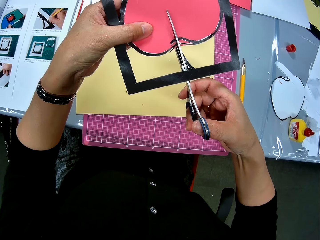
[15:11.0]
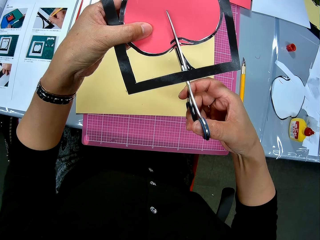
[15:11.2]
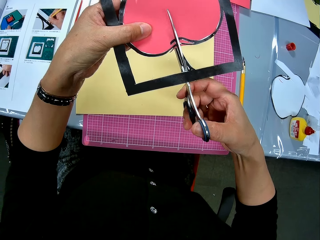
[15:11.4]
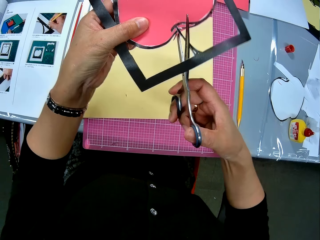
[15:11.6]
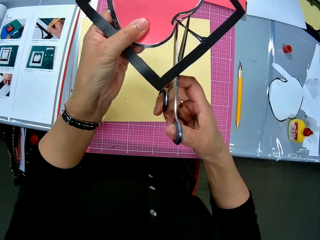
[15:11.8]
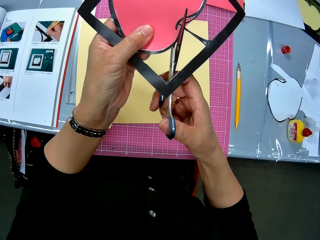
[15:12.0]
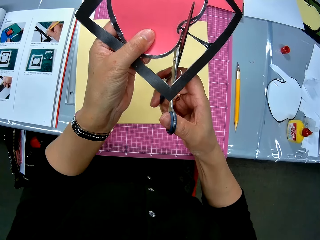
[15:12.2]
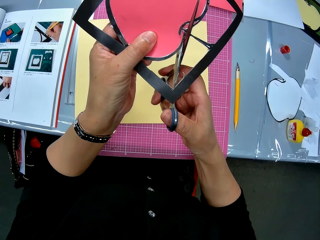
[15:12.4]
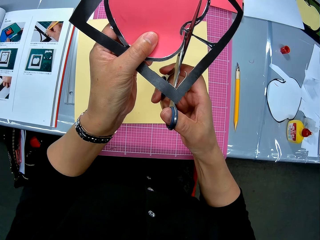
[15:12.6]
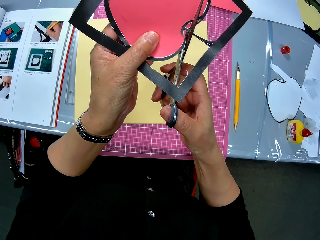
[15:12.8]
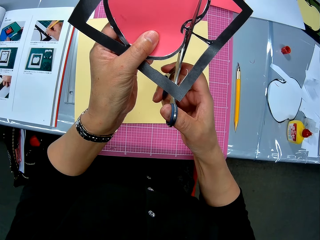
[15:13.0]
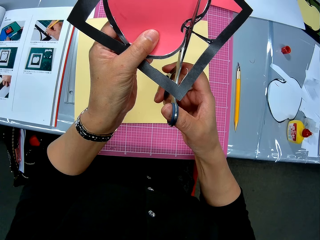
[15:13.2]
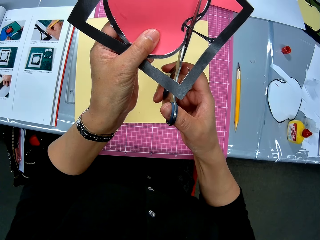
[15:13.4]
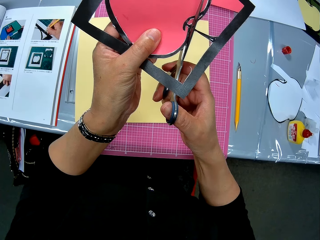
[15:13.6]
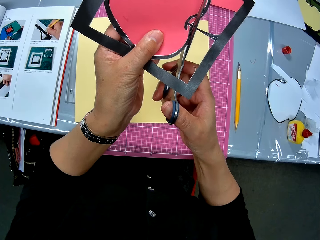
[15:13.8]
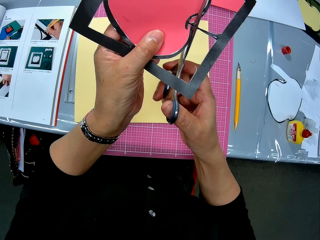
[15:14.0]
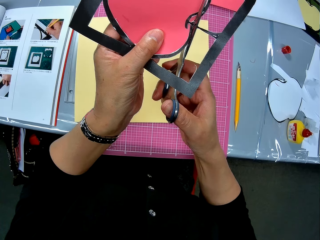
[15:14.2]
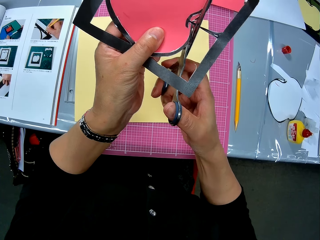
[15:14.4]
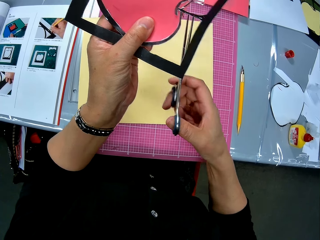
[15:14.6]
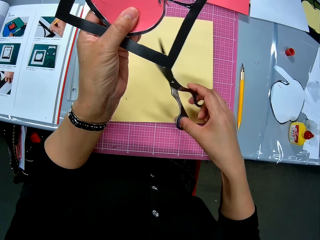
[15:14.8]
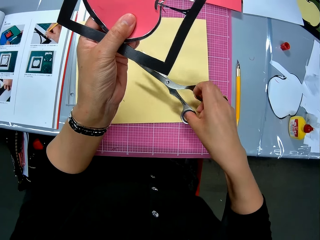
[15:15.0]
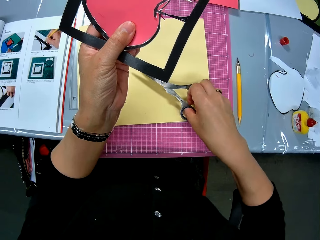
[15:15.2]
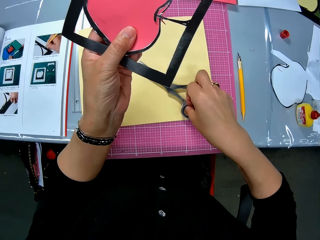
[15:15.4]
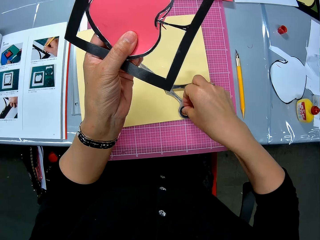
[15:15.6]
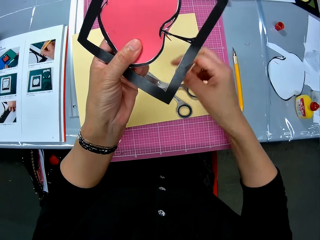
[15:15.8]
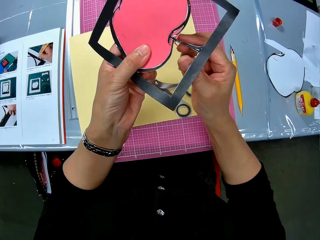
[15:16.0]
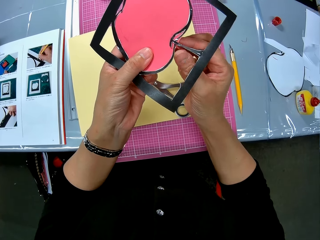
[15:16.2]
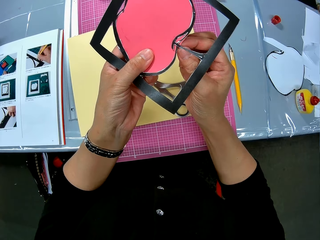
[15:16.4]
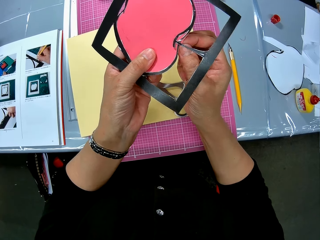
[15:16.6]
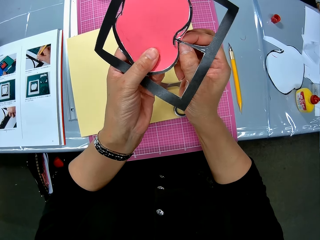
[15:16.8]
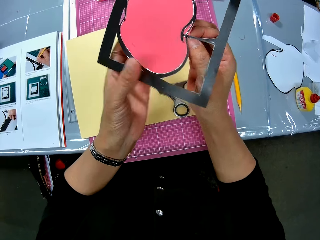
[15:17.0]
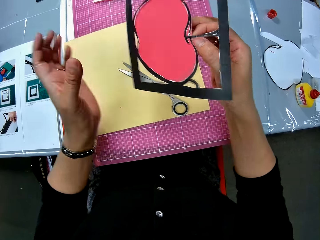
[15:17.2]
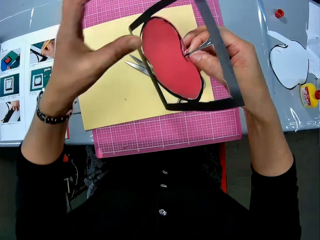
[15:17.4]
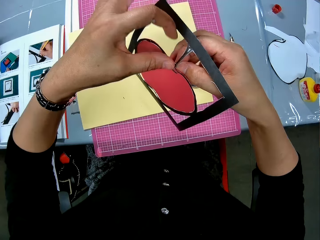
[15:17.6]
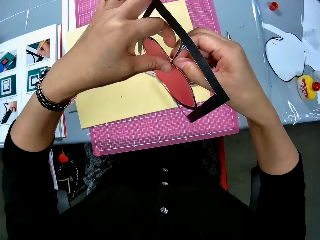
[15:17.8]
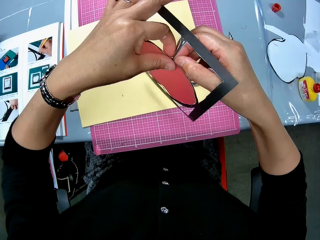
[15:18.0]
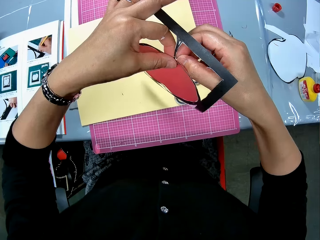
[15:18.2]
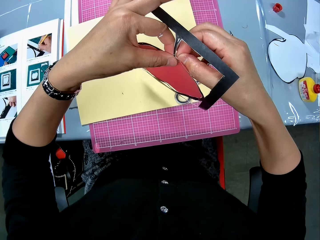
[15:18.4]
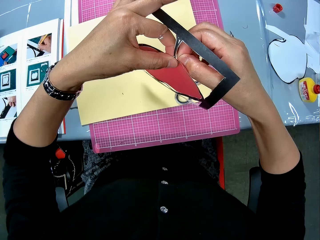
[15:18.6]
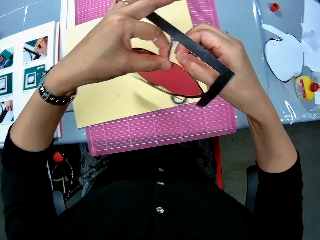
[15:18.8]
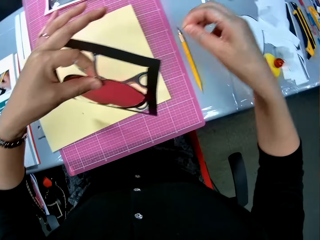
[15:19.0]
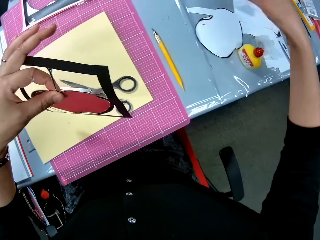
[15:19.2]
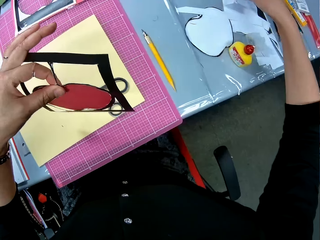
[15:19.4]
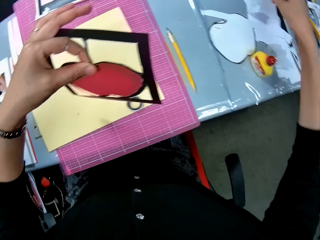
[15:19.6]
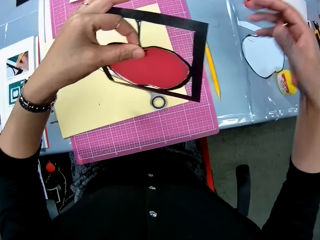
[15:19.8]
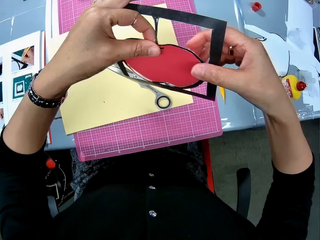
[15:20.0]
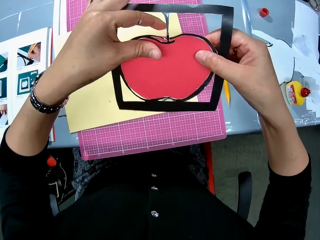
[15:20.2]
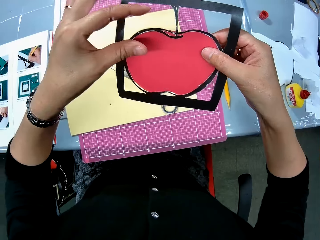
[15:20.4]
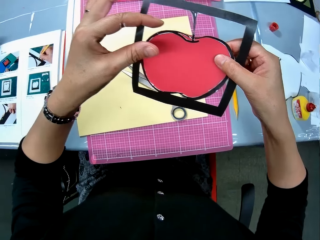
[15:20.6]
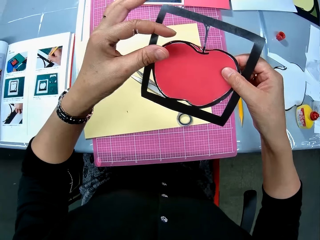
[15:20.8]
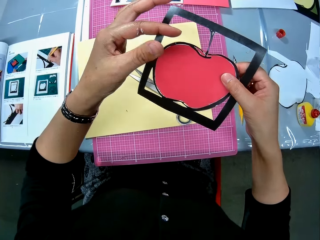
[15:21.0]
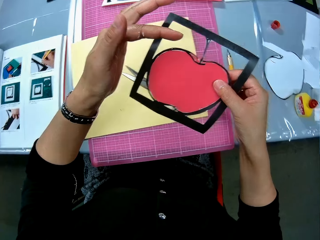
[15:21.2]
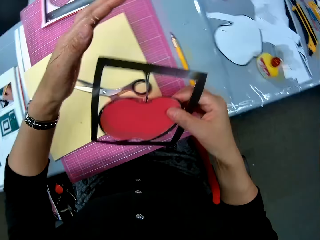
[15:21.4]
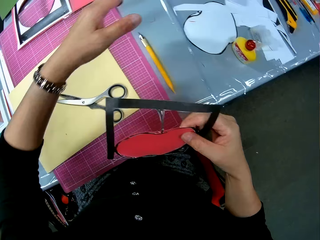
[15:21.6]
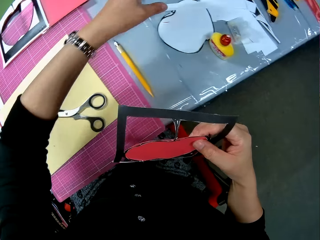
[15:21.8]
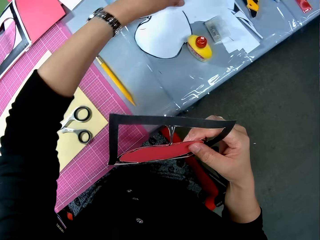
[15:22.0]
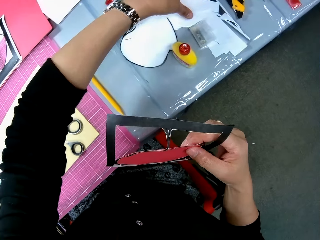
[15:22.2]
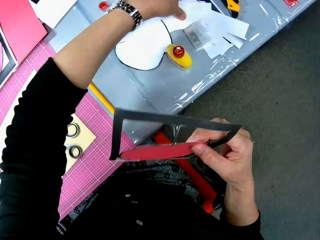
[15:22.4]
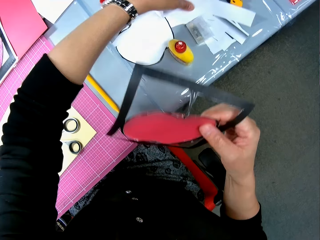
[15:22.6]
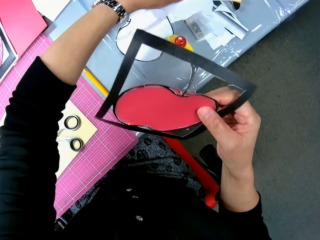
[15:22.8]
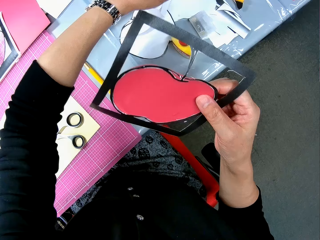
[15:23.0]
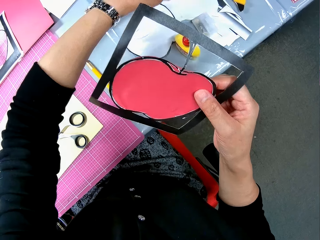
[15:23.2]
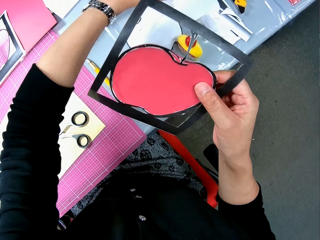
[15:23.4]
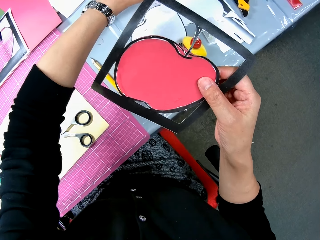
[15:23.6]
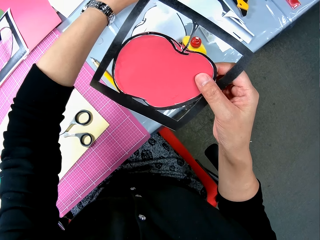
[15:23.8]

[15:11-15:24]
The camera wearer drops the scissors on the table with her right hand. She holds the cut part of the apple art with the right hand. She adjusts the apple art. She adjusts the left hand on the apple art. She removes the cut part of the apple art with the right hand. She drops the cut part on the table. She holds the apple art with the right hand. She rubs the left hand fingers with pieces of paper on the table. She touches the paper with the left hand.

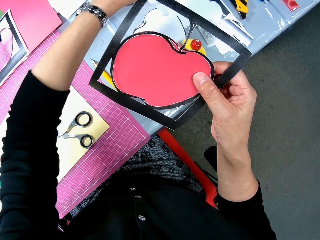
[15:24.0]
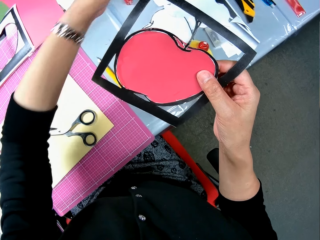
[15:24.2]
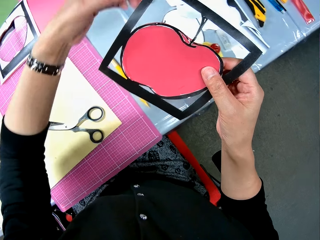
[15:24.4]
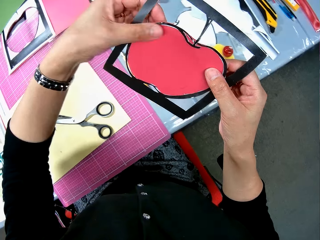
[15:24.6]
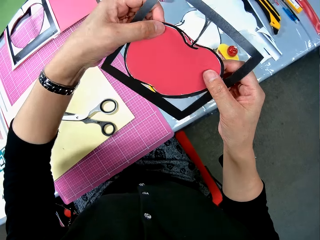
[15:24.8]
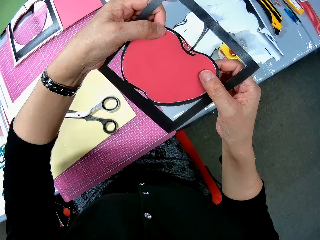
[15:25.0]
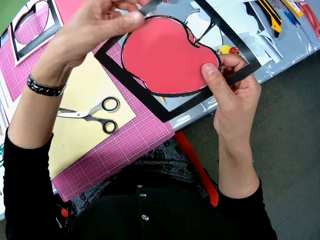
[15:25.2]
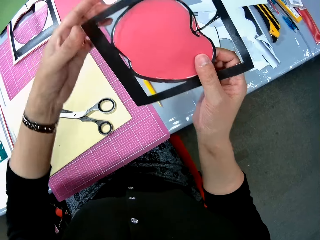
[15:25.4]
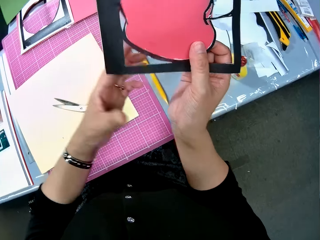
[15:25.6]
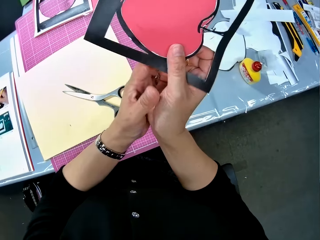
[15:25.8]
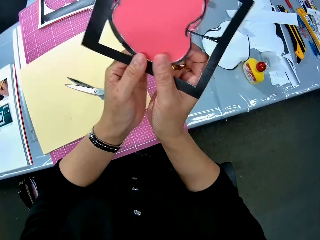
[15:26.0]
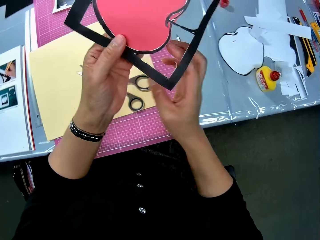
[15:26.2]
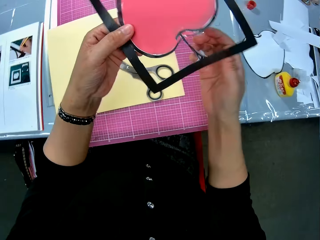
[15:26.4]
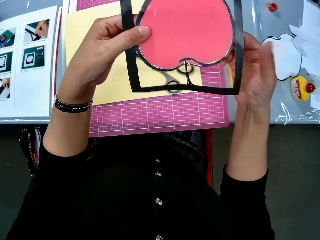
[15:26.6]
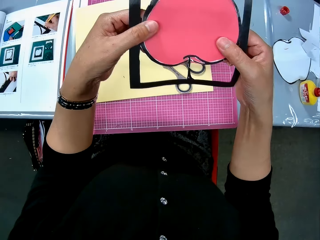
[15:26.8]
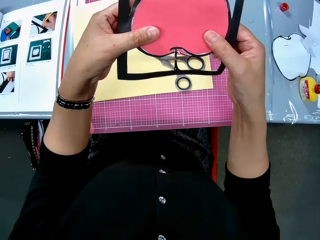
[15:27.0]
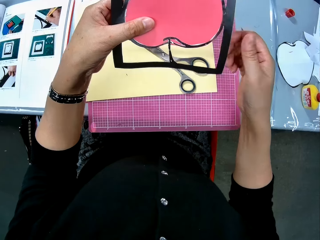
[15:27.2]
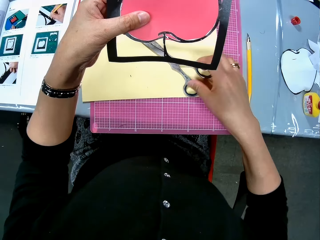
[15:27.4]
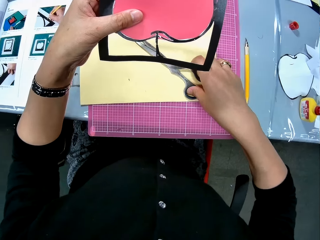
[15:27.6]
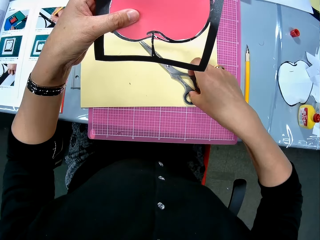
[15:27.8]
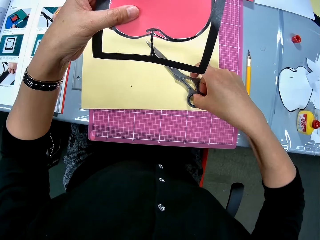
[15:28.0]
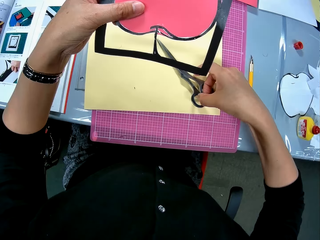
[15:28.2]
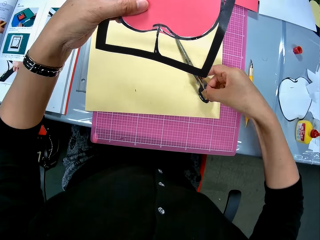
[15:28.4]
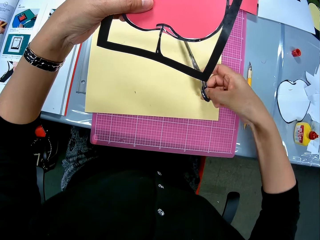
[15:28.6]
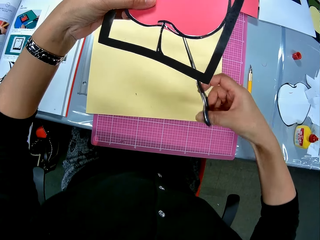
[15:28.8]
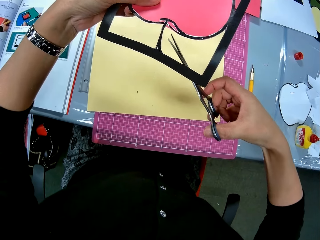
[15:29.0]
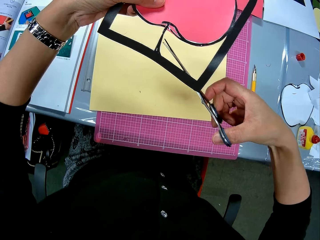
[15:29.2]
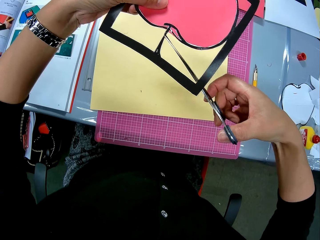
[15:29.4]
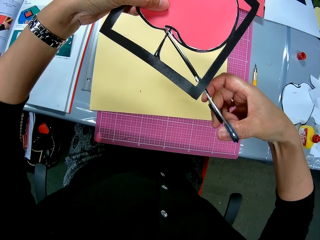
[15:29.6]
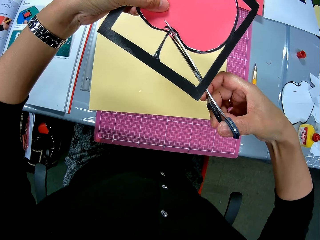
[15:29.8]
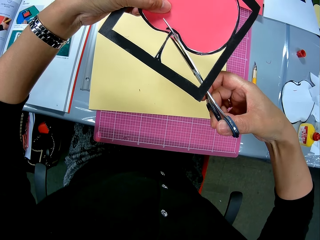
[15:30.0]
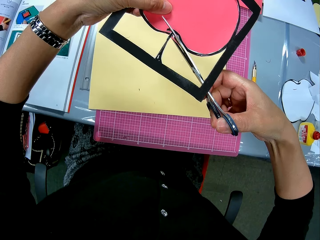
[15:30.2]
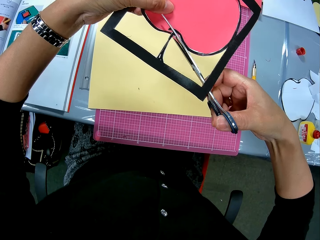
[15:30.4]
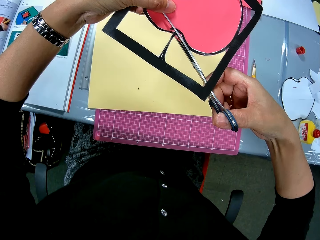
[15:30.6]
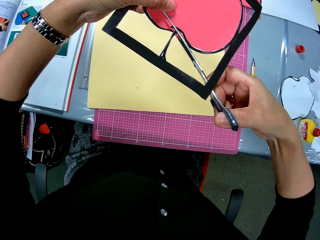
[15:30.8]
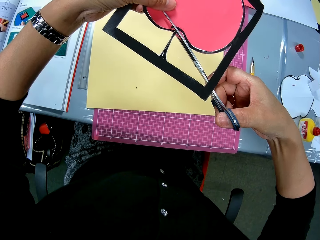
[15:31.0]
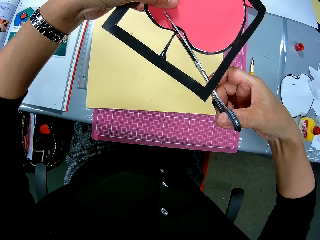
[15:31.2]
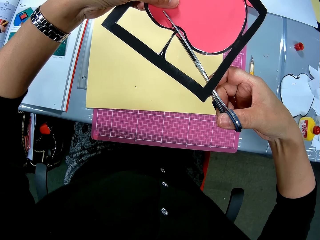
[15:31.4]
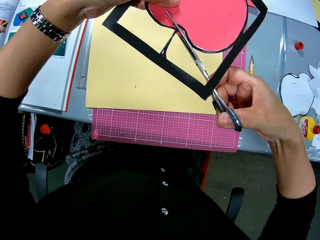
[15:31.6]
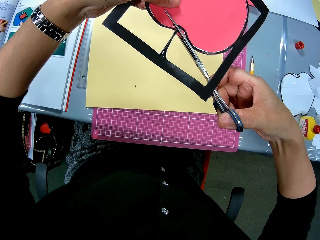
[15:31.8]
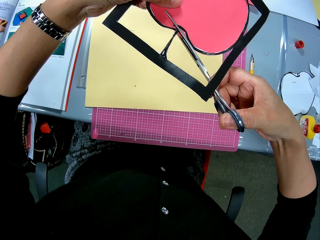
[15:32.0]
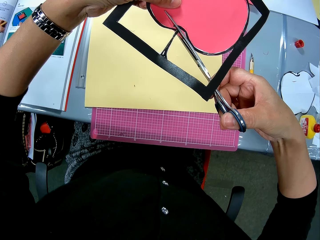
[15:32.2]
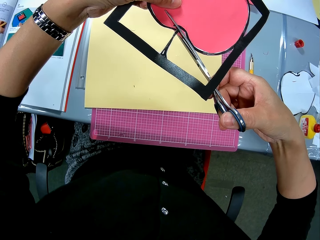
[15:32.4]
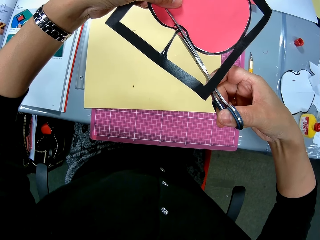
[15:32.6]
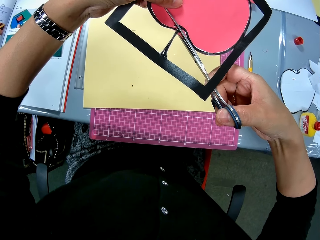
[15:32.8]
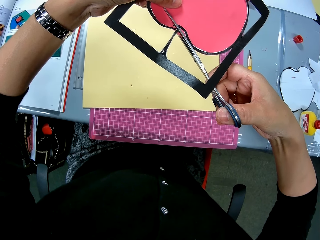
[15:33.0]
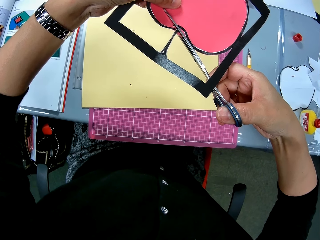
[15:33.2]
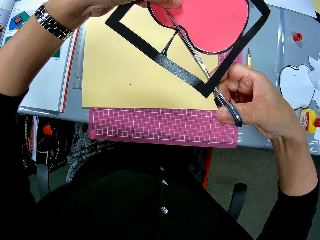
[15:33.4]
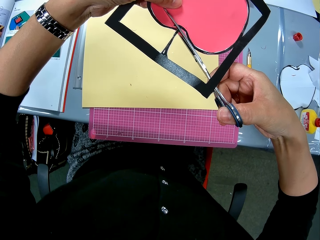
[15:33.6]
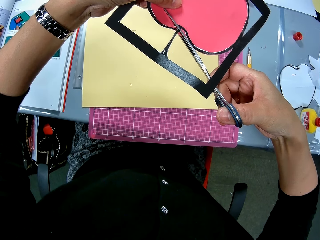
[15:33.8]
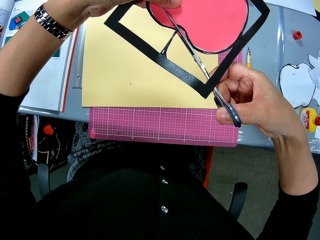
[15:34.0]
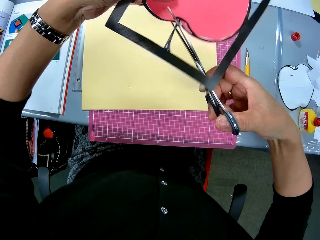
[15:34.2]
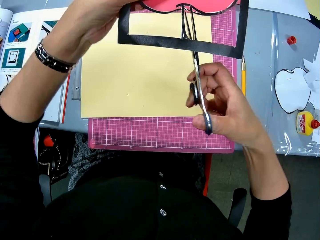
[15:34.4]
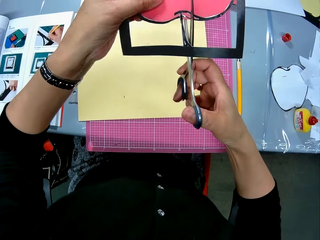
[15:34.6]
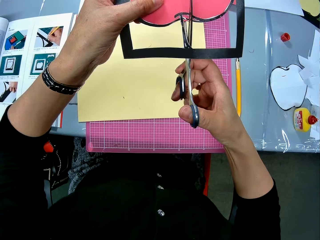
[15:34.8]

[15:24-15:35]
The camera wearer holds the apple art with both hands. She touches the apple art with both hands. She rotates the apple art. She picks up the scissors from the table with her right hand. She continues to cut out the apple in the art with the scissors.
